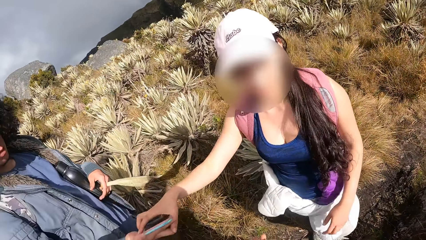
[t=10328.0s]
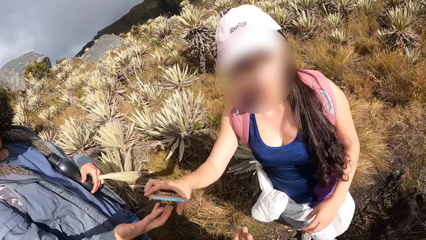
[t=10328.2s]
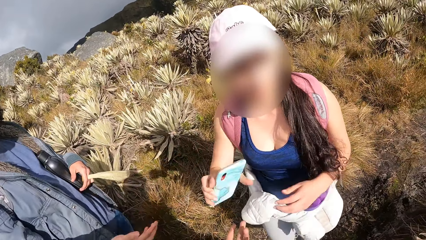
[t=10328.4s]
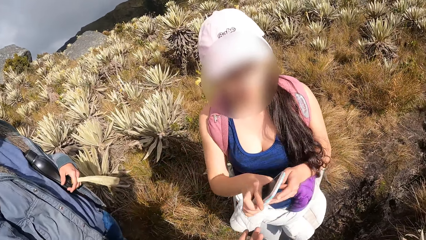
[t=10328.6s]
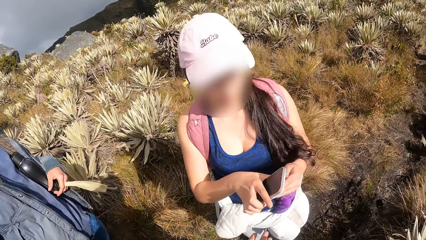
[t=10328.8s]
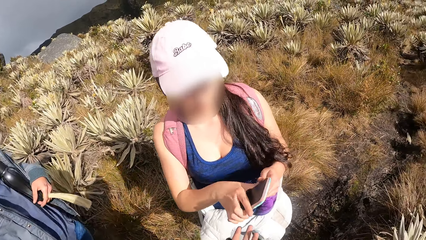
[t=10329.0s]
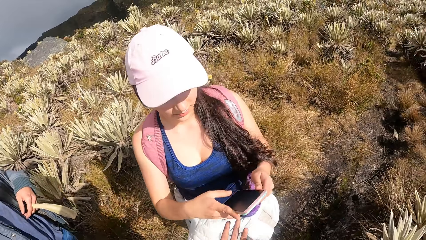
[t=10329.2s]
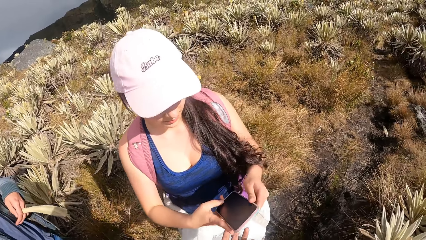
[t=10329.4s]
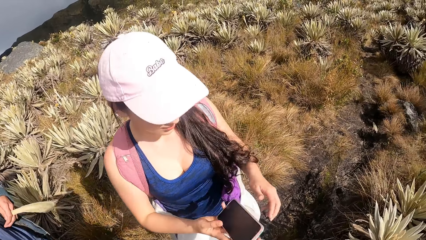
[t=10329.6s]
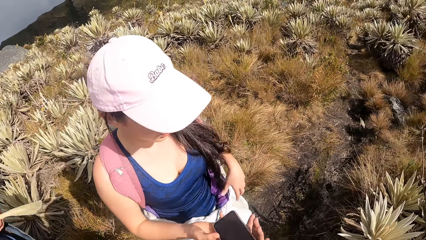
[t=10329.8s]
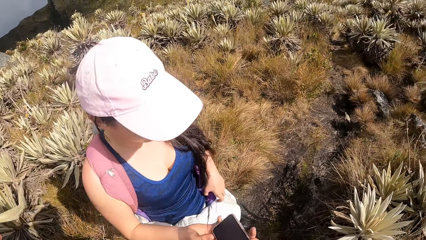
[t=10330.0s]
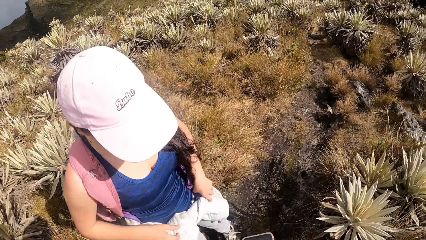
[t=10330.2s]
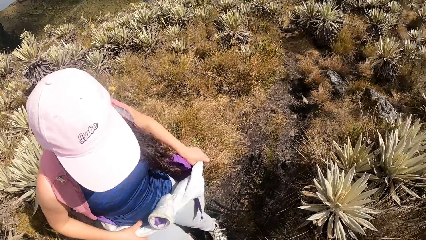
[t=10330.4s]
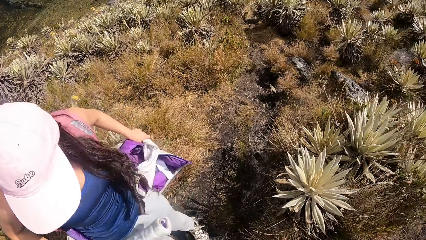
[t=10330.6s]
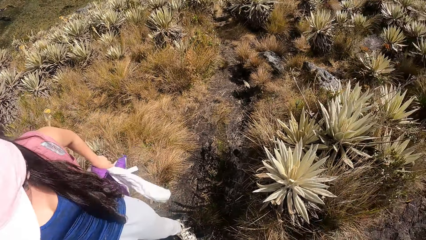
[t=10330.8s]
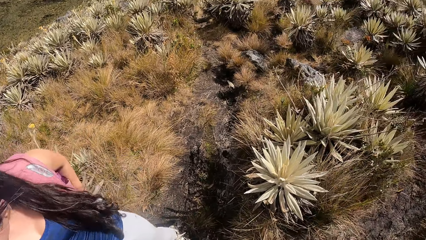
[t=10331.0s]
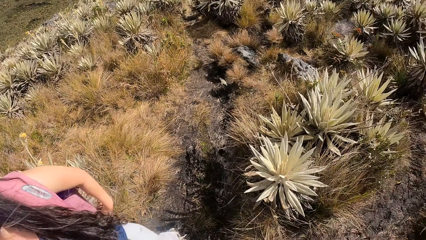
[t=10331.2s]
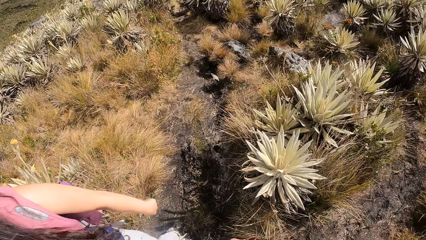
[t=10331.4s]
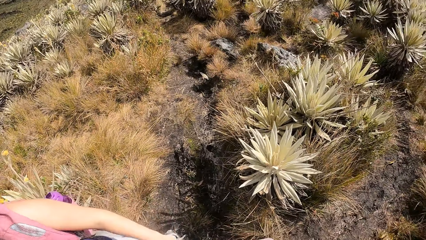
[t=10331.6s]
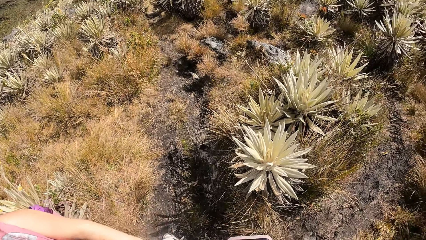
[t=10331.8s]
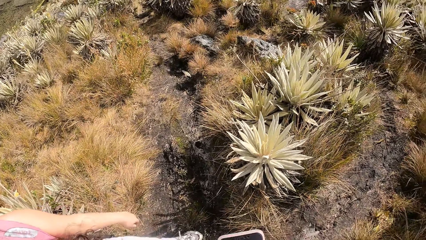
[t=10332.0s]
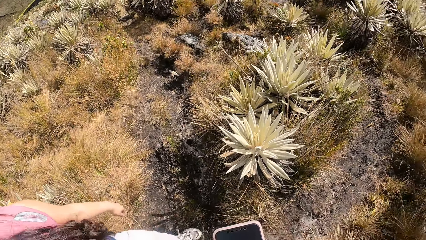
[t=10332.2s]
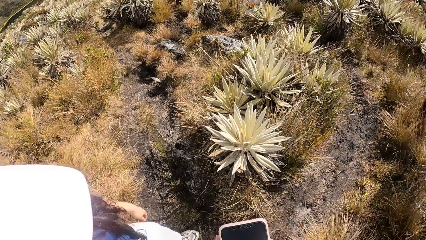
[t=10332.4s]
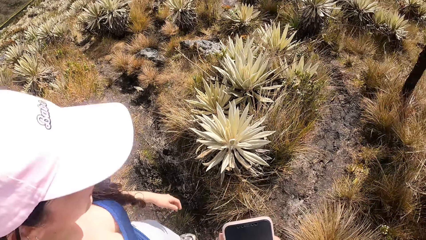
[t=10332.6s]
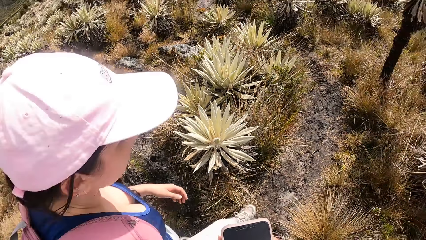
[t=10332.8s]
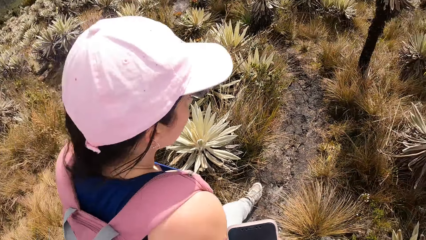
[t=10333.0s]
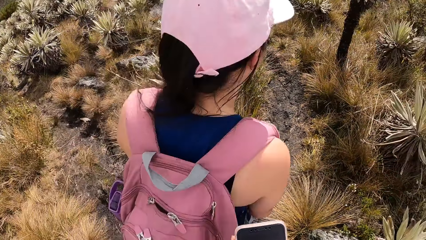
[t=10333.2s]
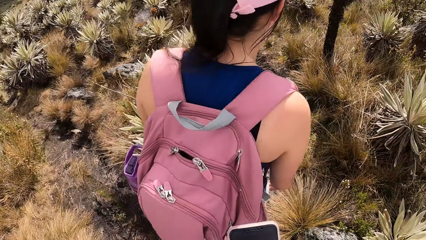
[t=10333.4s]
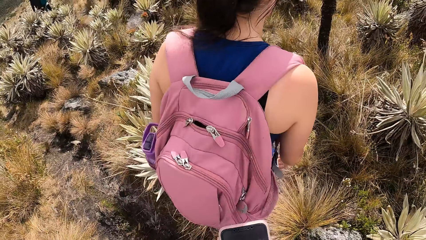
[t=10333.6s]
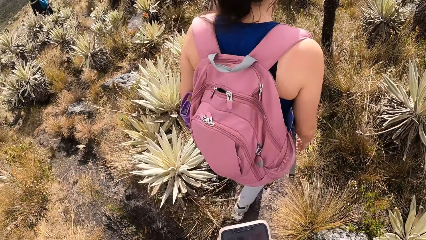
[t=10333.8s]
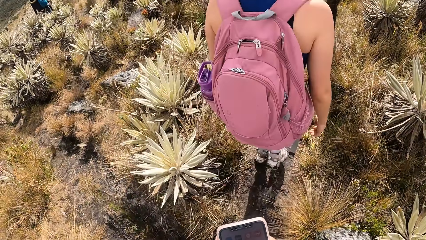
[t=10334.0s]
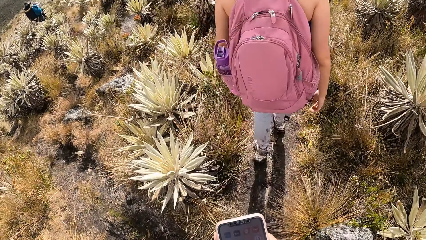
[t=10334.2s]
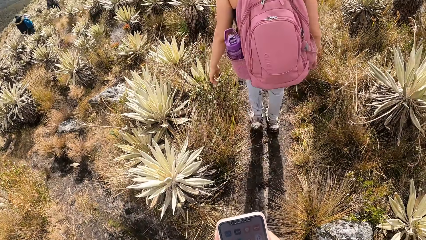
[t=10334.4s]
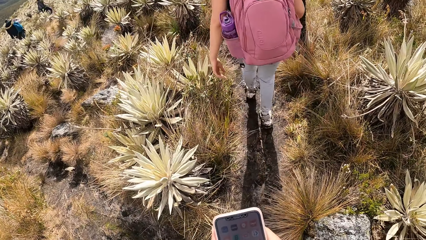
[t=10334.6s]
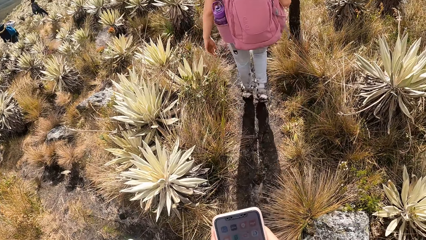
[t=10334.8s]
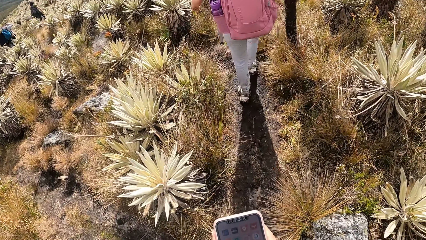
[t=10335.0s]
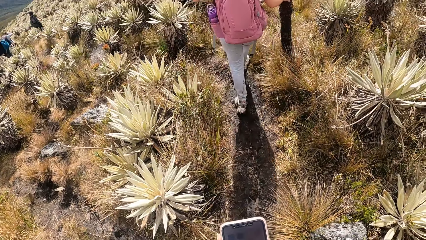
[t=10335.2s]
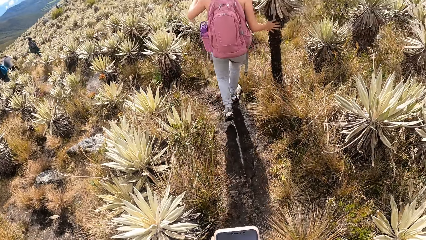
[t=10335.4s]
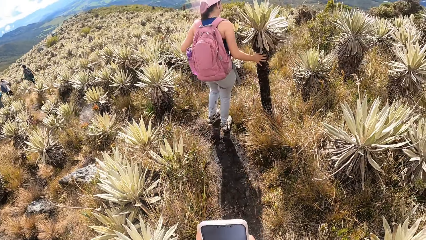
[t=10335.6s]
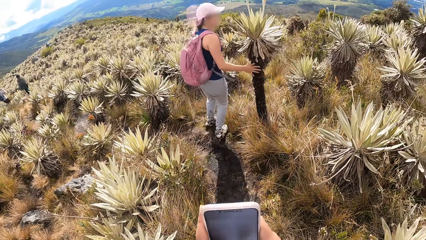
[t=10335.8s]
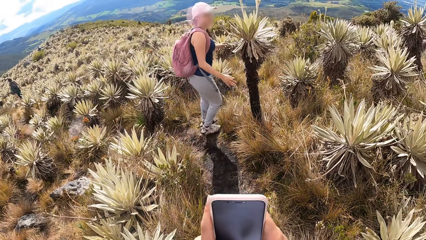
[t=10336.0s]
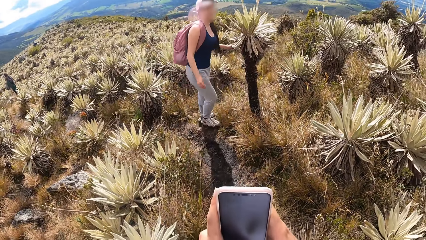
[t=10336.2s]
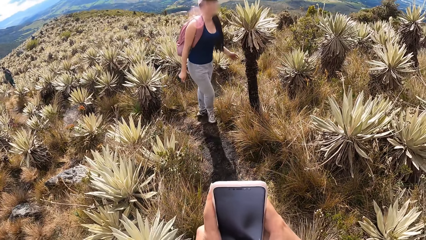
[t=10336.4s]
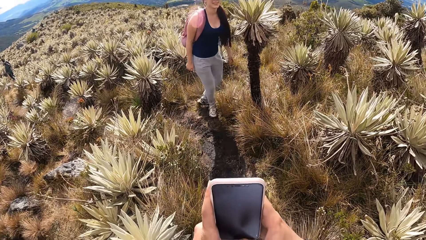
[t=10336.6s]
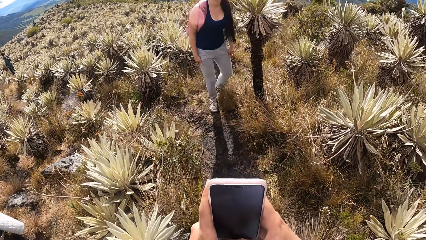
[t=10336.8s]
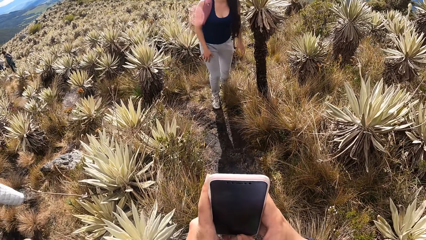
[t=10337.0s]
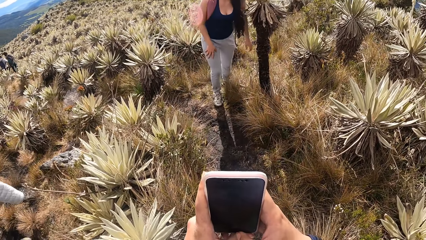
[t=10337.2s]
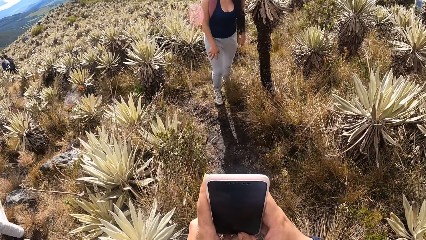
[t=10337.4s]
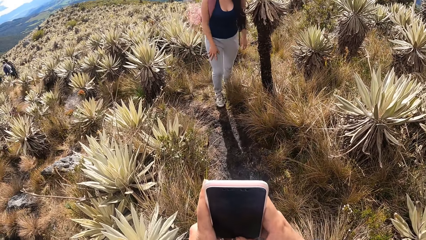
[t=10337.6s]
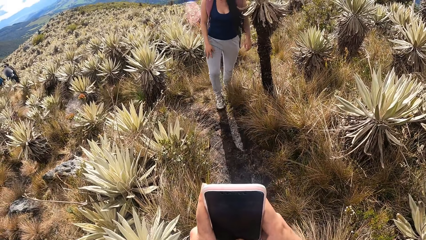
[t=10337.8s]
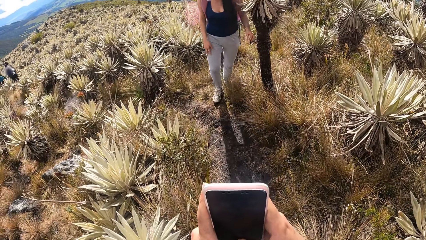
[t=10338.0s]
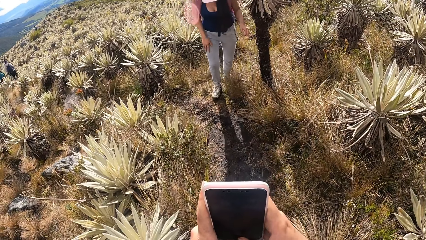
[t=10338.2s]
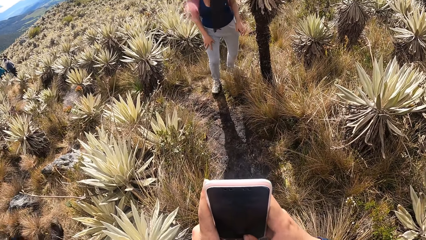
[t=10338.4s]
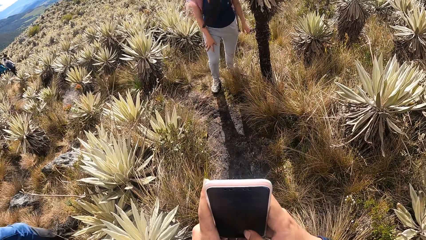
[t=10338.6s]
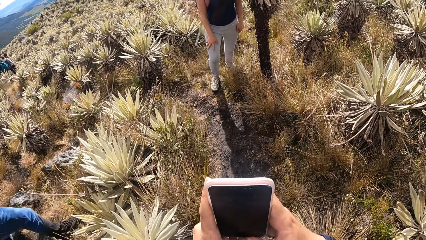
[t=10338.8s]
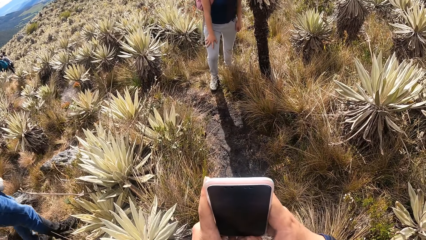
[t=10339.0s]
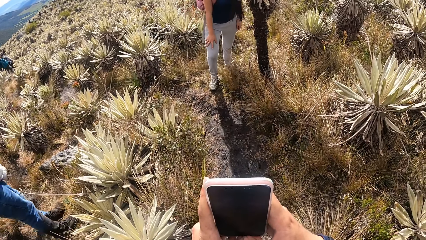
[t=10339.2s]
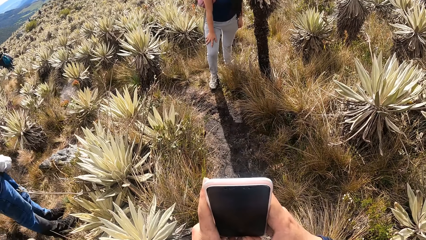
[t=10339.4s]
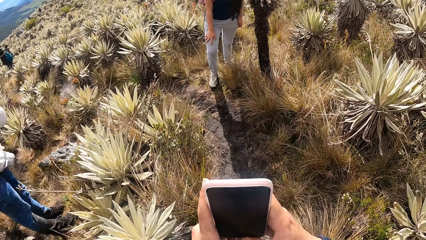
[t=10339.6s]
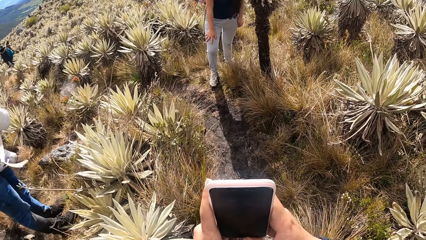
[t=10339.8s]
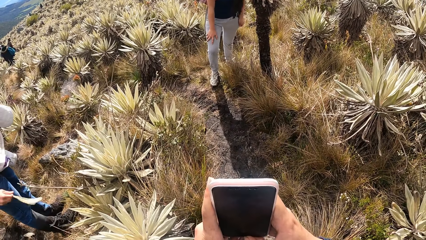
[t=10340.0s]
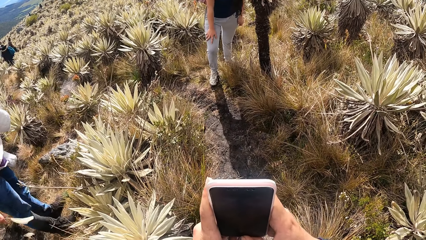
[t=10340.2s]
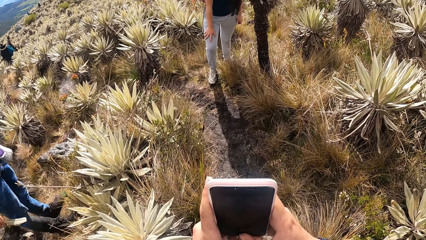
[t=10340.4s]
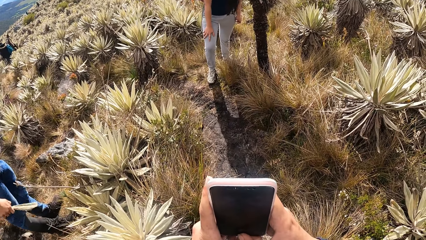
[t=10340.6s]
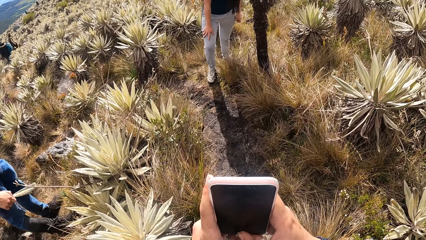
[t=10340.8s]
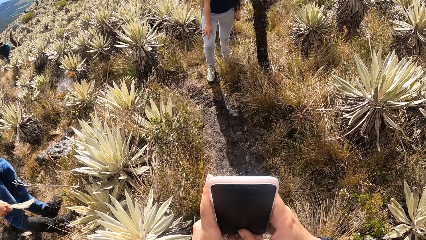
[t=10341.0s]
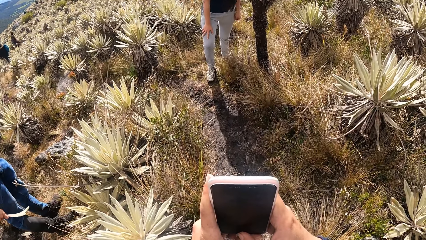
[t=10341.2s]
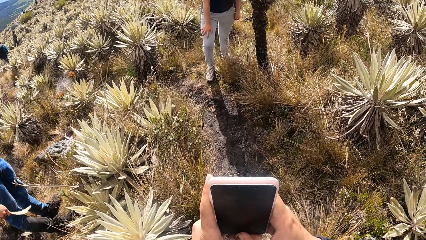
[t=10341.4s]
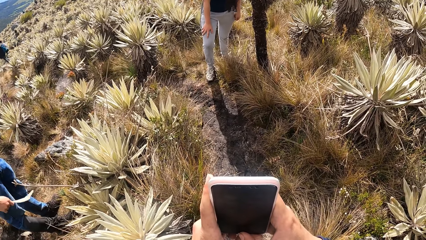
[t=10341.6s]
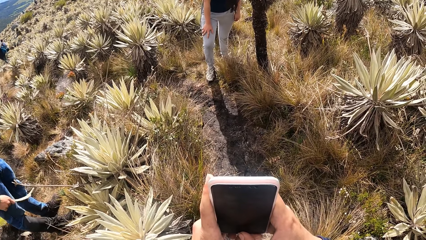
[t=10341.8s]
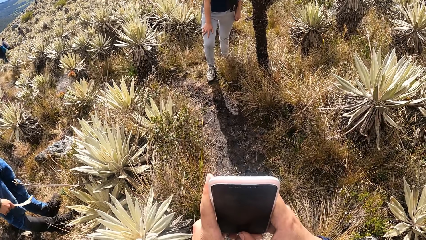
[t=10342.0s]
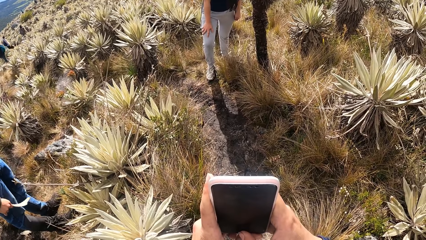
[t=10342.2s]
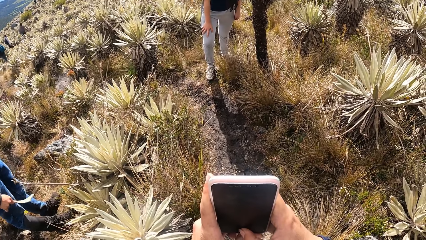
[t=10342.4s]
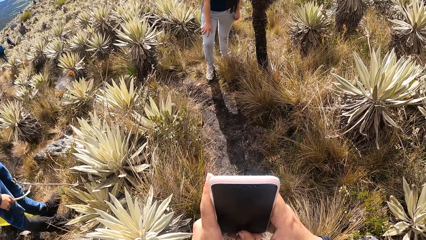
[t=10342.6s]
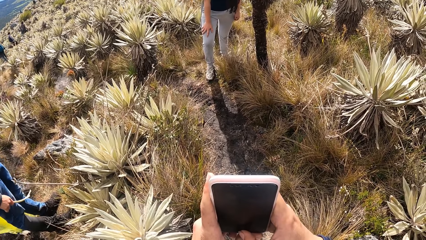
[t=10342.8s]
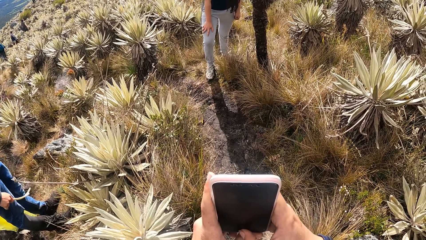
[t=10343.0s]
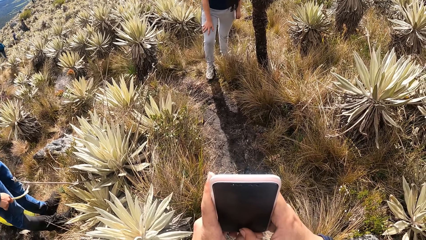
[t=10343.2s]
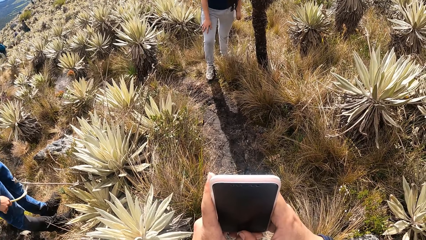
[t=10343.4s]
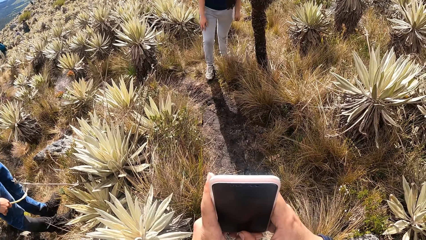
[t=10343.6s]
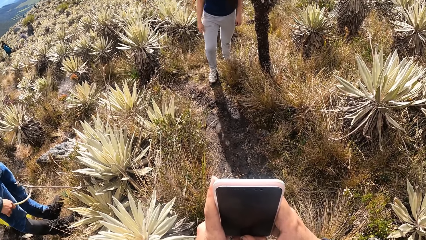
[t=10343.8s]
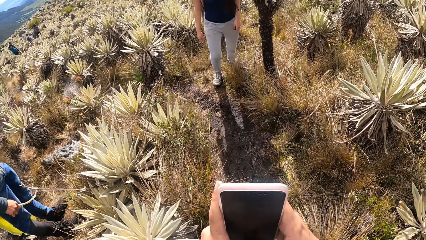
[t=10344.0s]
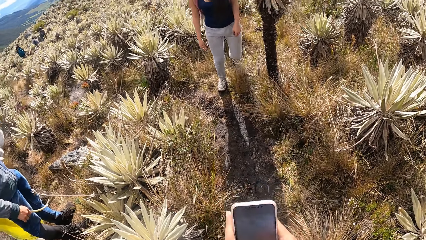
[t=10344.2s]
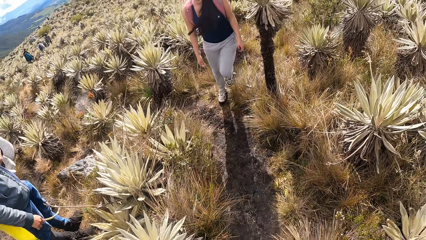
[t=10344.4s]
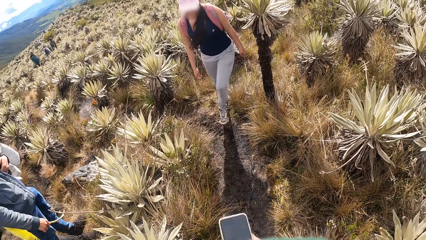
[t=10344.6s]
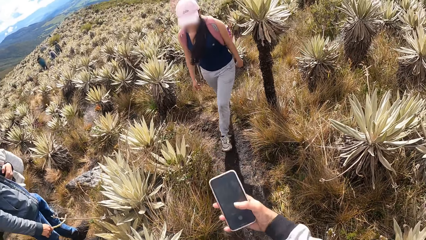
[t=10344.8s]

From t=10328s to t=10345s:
The camera wearer looks around. A woman takes the phone from a man. The woman gives the phone to the camera wearer. She removes the pullover from the waist. She walks on the desert. The camera wearer holds the phone with both hands. They lift the phone with both hands. They take a photo with the phone of the woman ahead.
